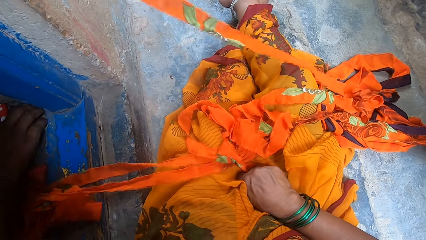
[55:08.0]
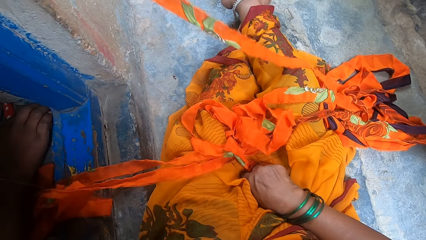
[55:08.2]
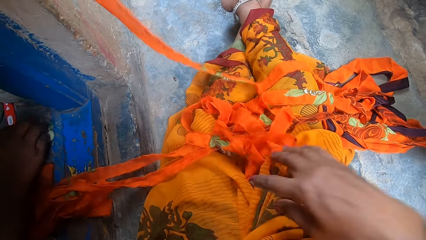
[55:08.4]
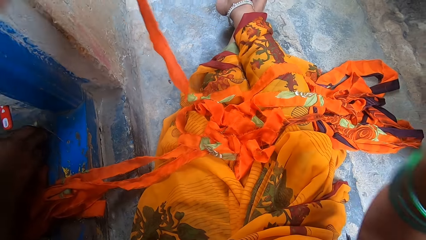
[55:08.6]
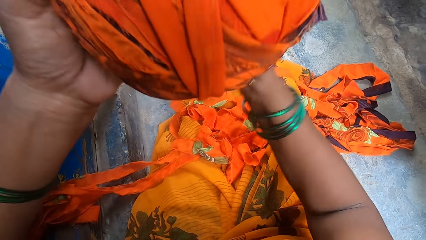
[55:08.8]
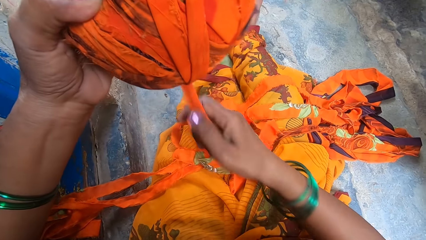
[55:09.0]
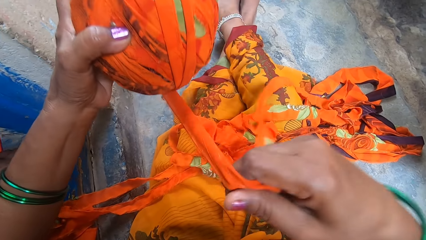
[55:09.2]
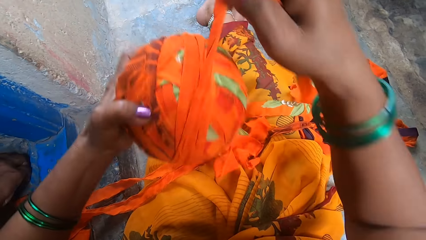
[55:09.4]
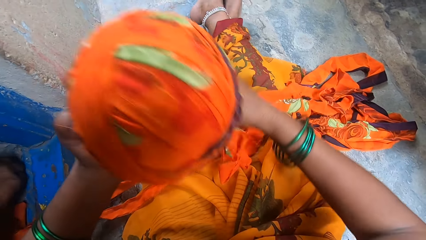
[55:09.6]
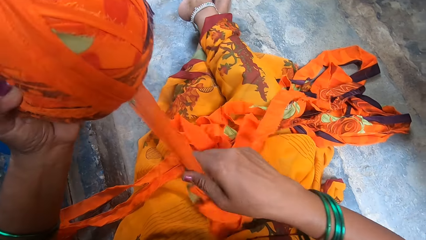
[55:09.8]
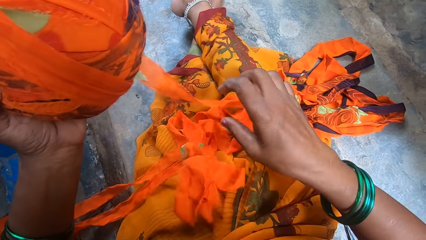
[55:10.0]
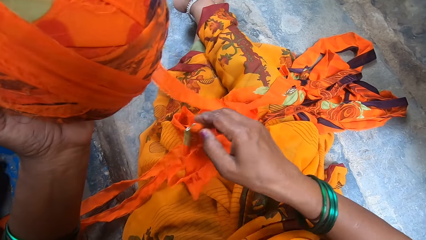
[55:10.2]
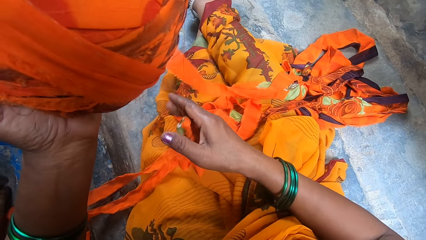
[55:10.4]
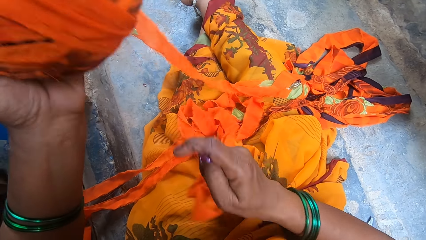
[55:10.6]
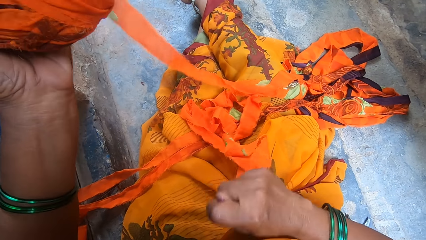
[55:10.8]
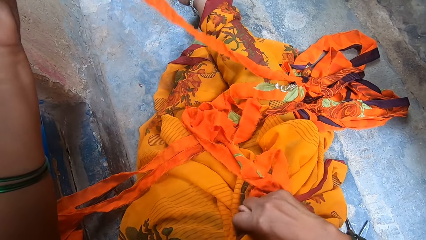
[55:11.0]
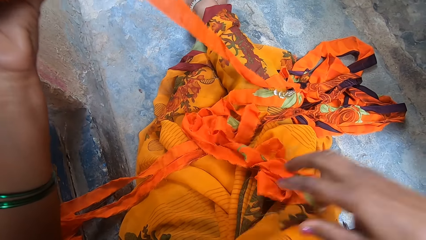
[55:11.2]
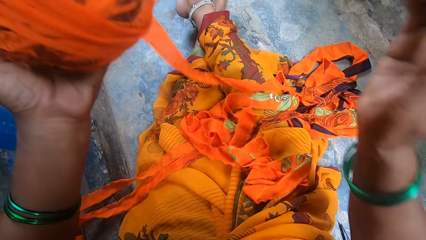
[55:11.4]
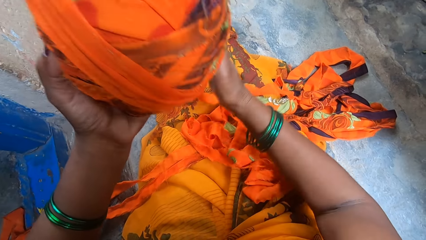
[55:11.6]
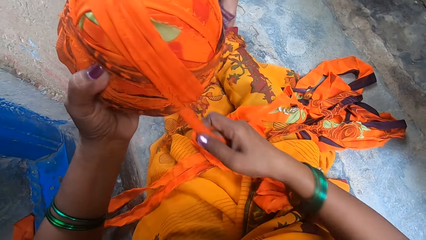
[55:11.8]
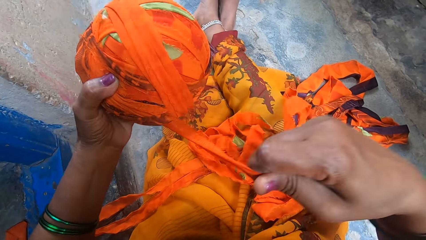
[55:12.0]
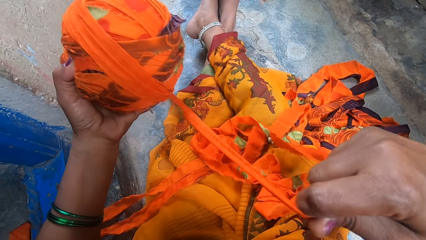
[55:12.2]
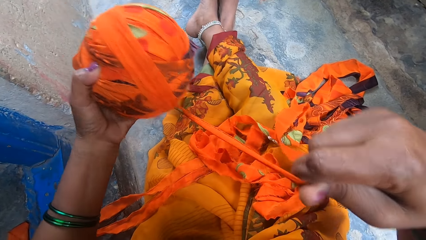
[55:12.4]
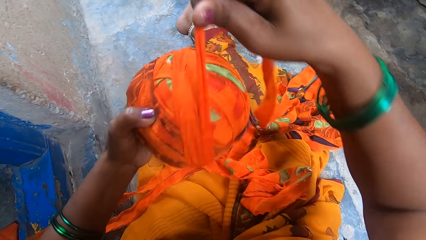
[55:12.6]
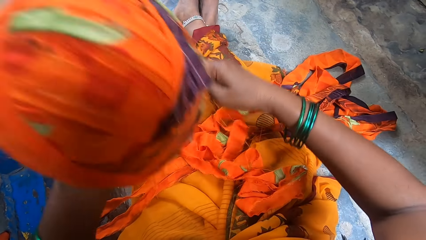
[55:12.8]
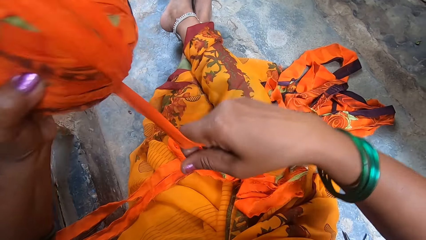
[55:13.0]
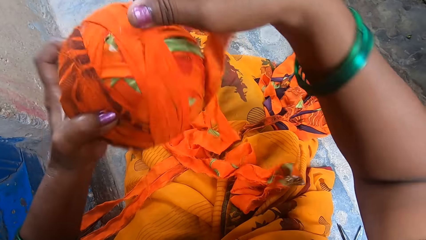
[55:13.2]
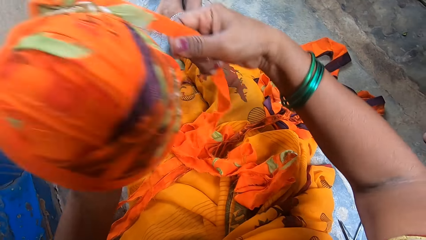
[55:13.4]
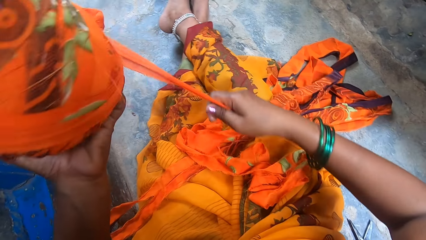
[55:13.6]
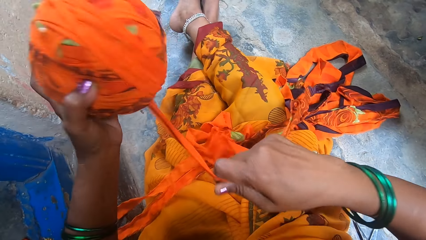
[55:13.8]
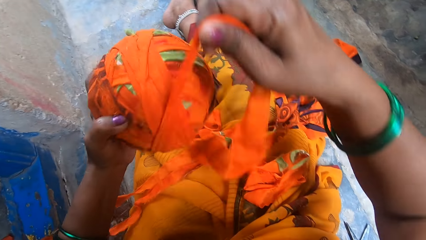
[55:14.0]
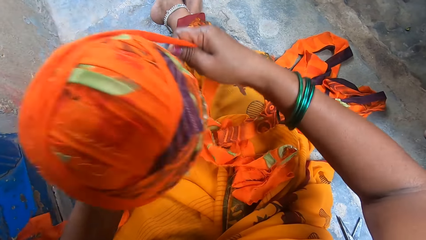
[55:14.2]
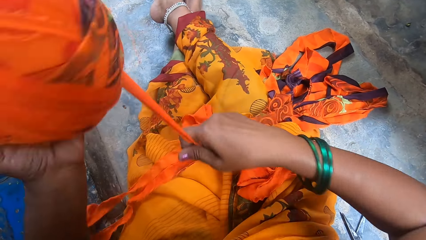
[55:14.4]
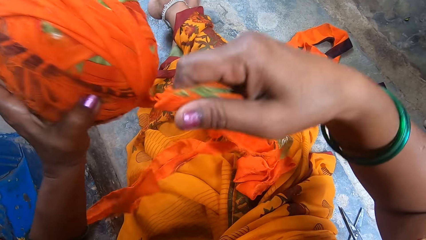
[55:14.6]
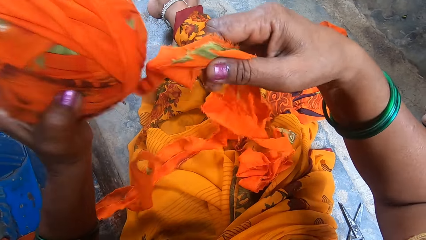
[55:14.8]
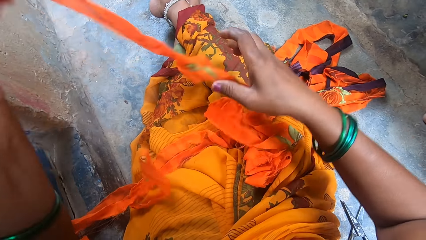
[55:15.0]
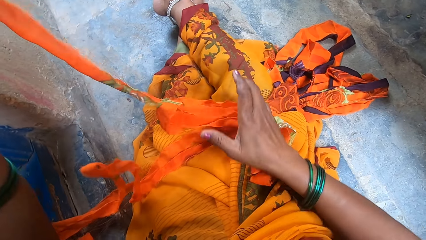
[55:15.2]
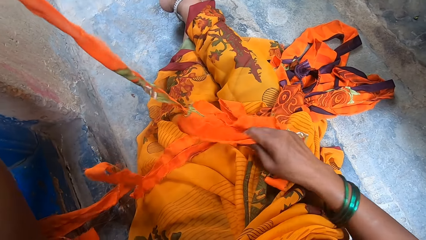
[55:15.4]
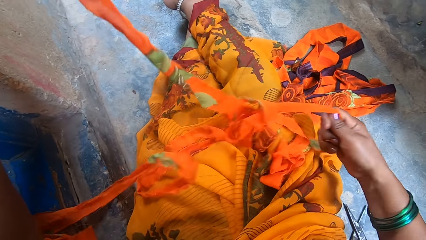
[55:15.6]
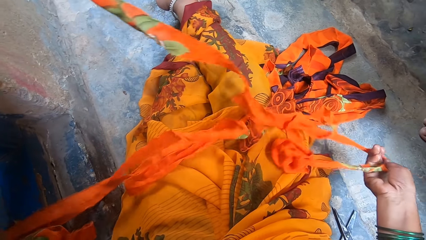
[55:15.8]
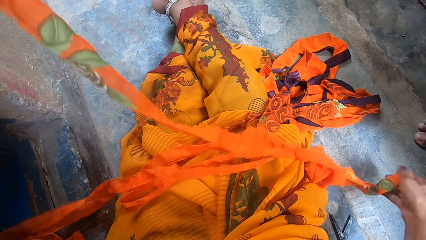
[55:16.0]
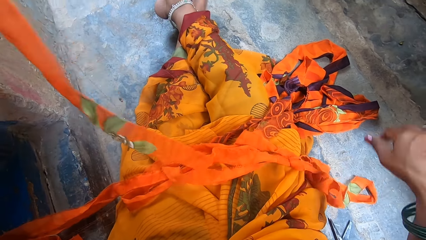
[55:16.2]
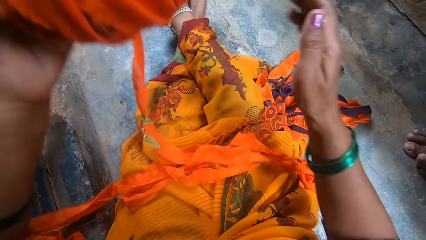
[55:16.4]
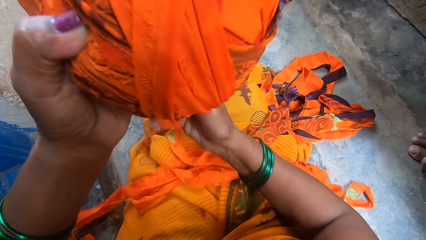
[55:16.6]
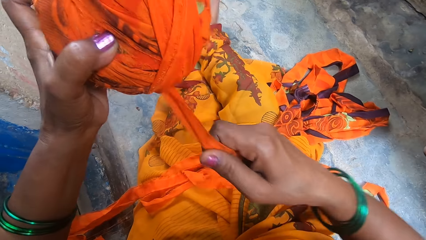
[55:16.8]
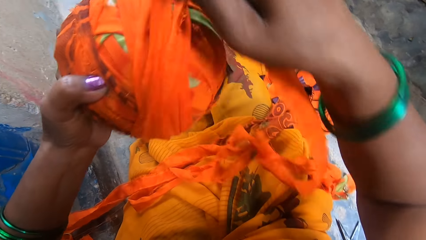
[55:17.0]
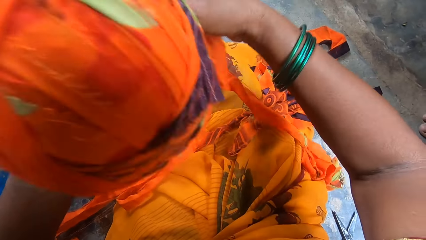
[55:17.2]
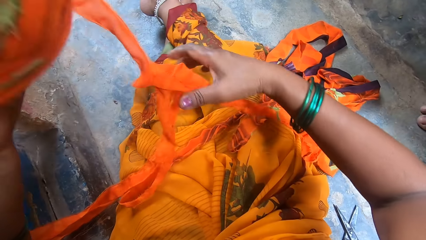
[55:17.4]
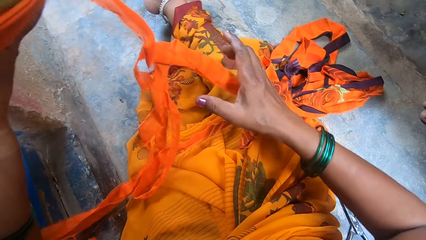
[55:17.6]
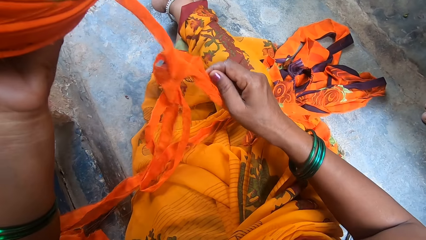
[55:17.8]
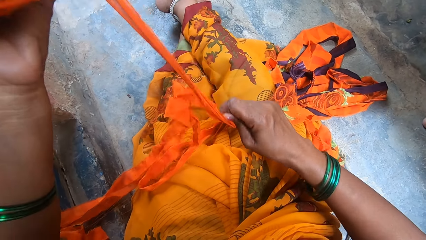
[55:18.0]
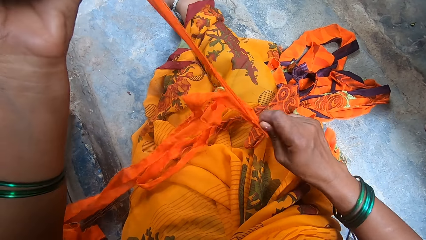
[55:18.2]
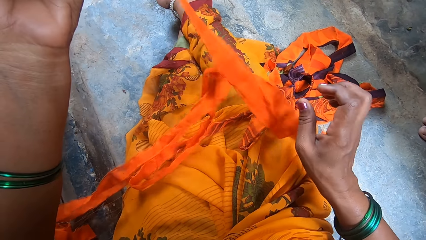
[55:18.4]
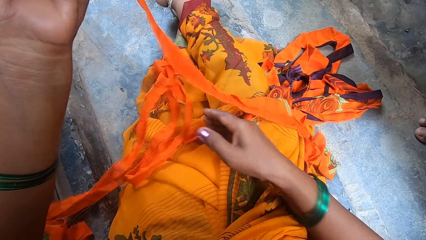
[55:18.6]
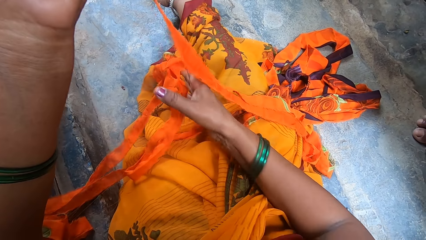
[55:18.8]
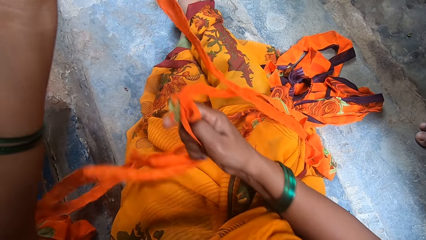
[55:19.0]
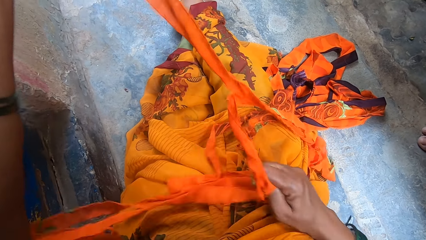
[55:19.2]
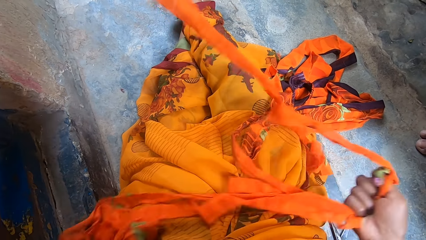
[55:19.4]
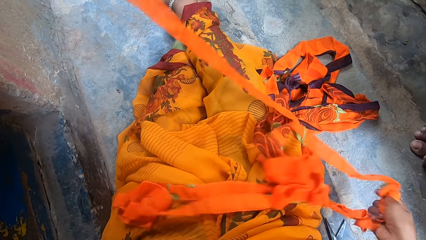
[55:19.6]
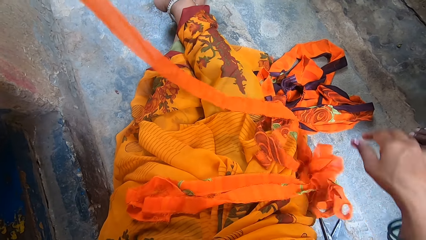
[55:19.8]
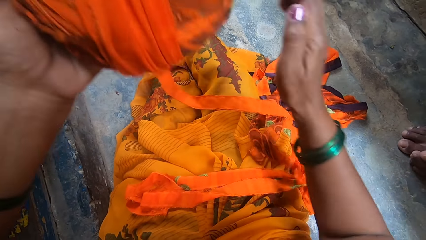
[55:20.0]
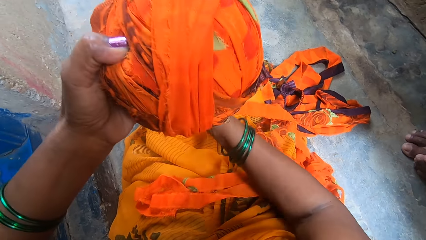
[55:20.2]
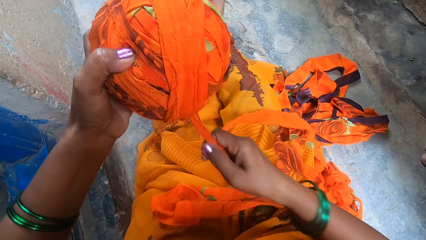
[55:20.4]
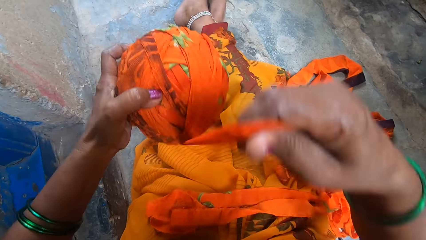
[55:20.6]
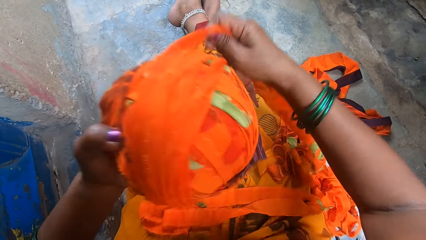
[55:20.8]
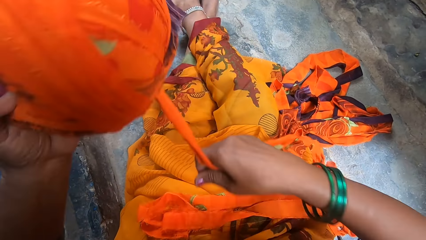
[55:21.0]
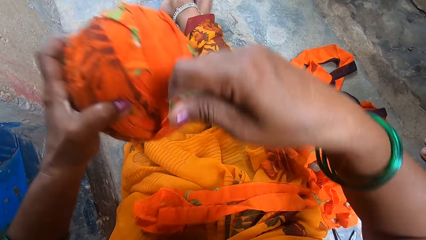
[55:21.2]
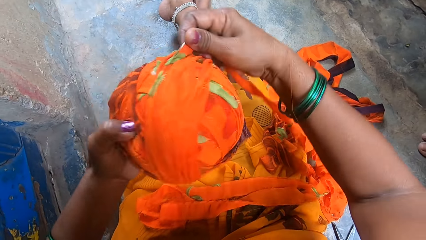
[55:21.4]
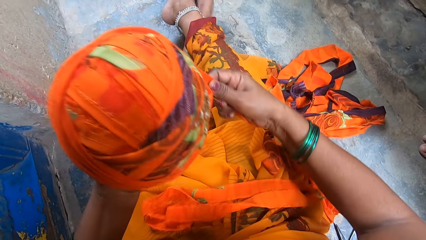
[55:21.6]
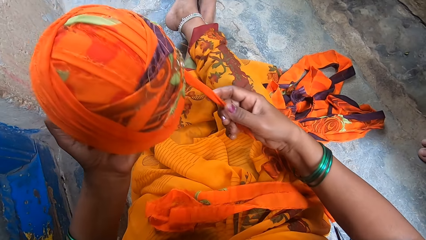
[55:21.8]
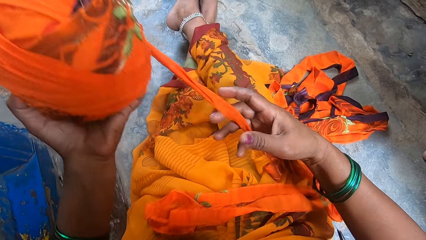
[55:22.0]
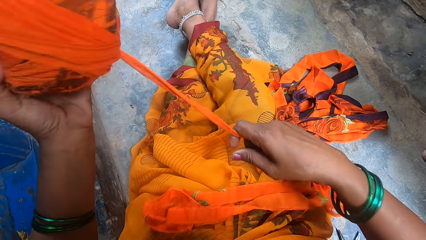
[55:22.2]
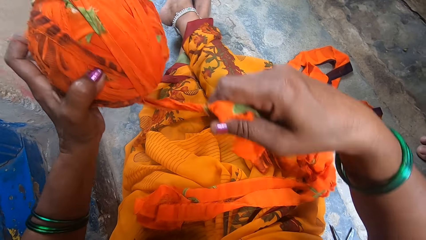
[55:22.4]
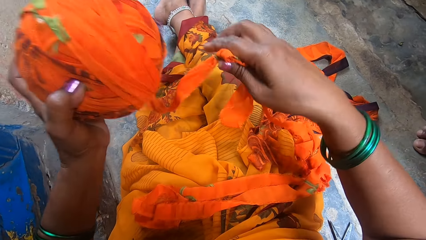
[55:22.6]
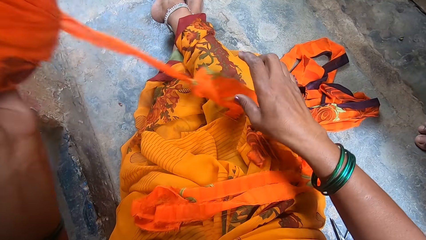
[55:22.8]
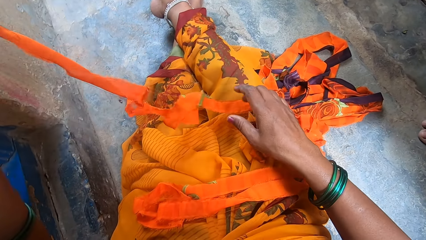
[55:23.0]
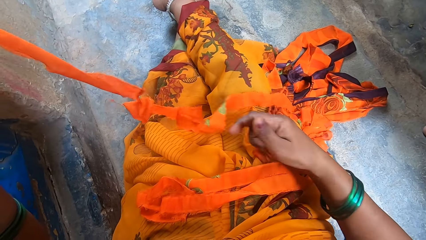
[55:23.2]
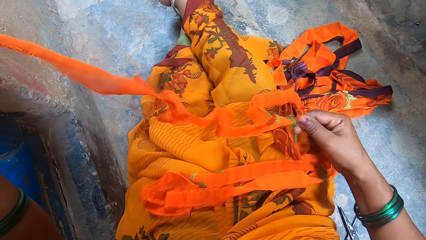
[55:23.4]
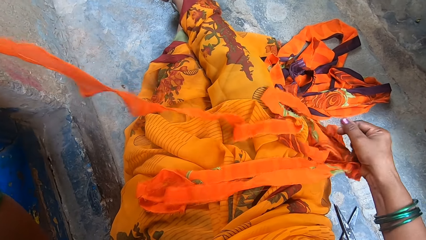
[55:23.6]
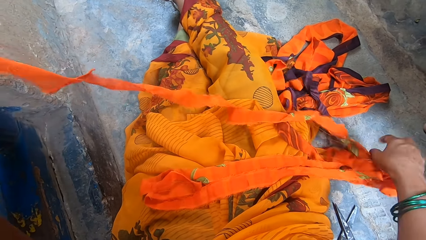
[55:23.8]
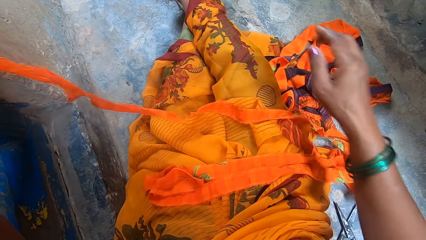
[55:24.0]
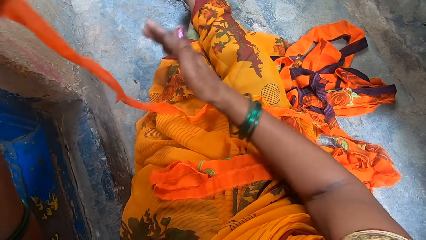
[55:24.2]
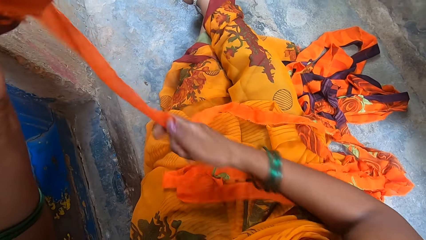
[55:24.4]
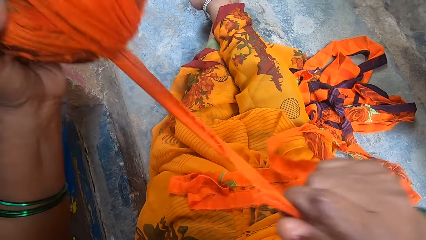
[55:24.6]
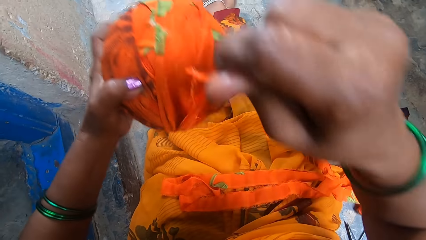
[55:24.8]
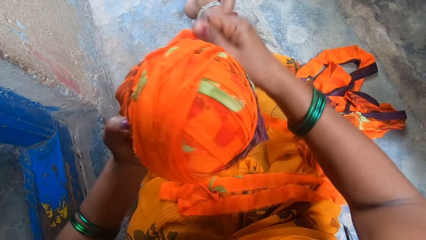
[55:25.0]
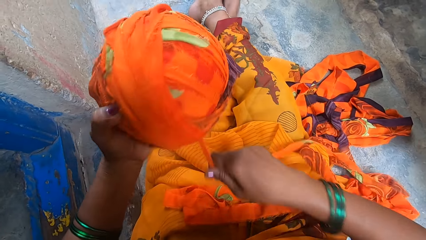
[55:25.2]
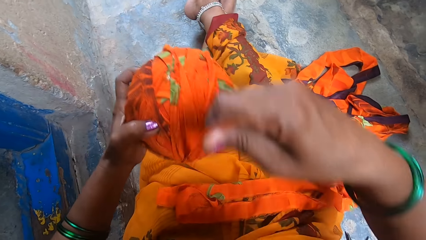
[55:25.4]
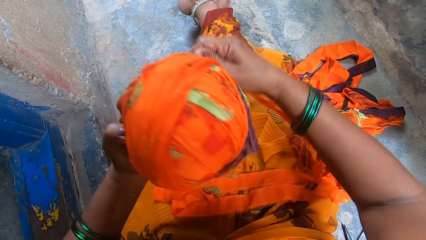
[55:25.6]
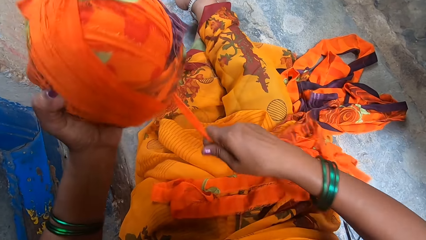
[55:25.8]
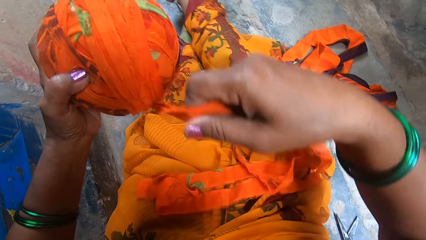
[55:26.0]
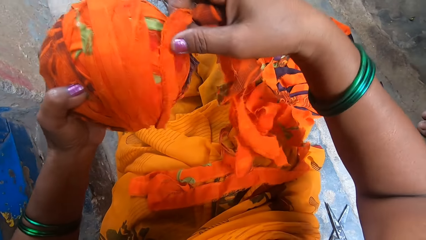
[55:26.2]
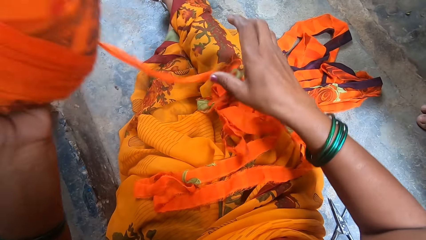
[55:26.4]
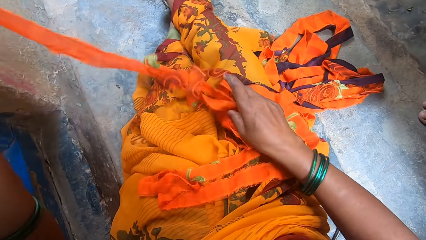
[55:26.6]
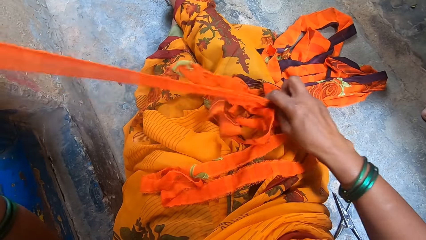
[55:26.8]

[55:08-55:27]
The camera wearer loops the thread around a thread roll. They cut a string from the thread. They pull the thread. They loop the thread around the thread roll. They straighten the thread. They loop the thread around the thread roll. They straighten the thread. They place the thread on a floor. They hold the thread. They loop the thread around the thread roll. They pull a string from the thread. They pull the thread. They loop the thread around the thread roll.
